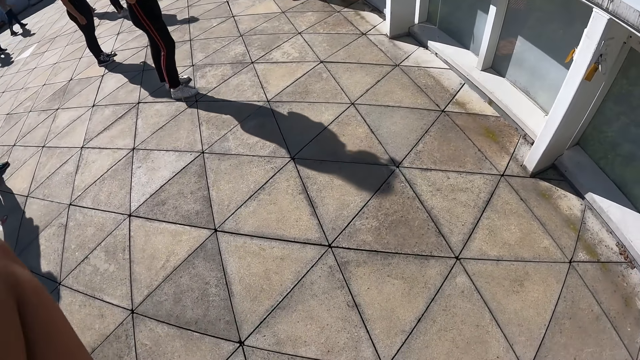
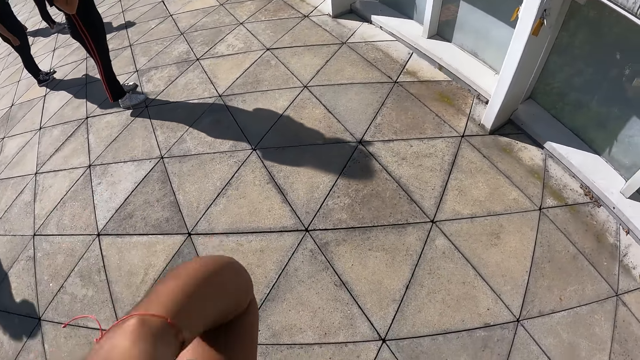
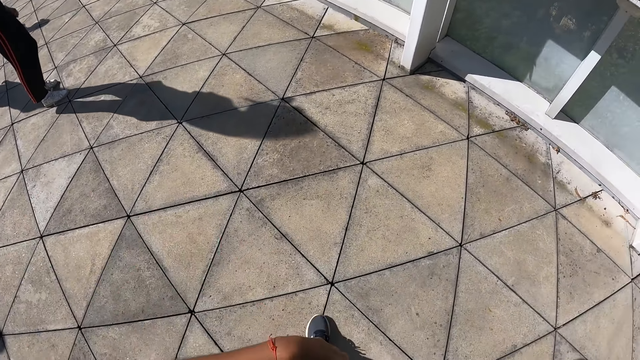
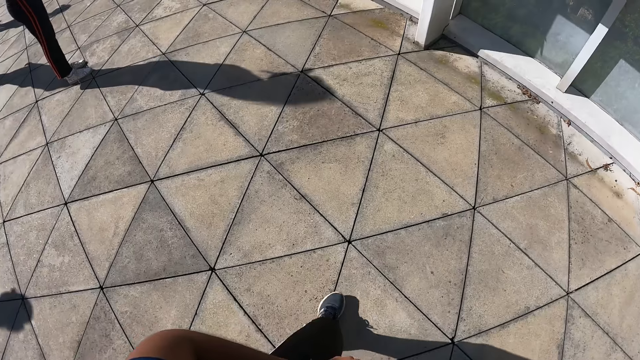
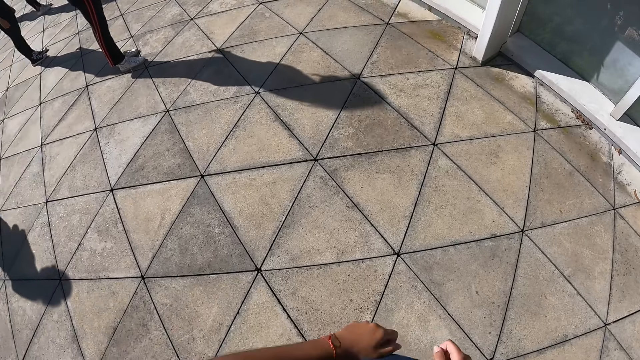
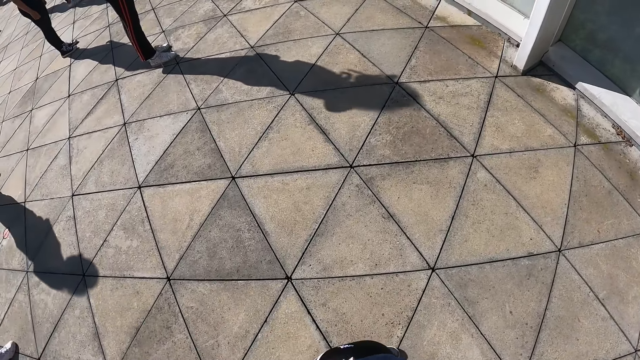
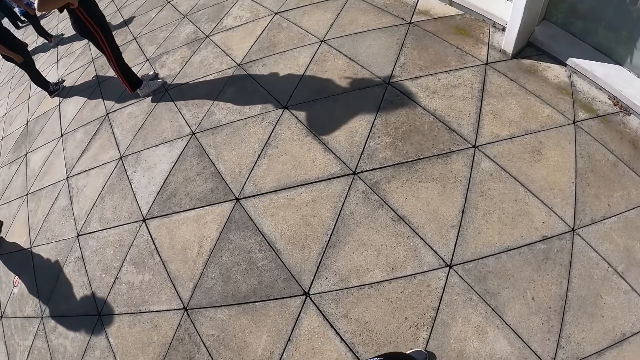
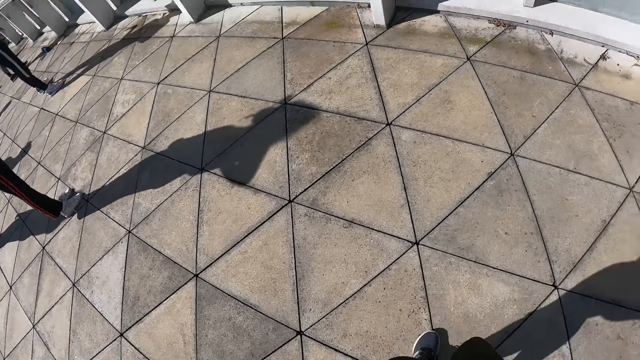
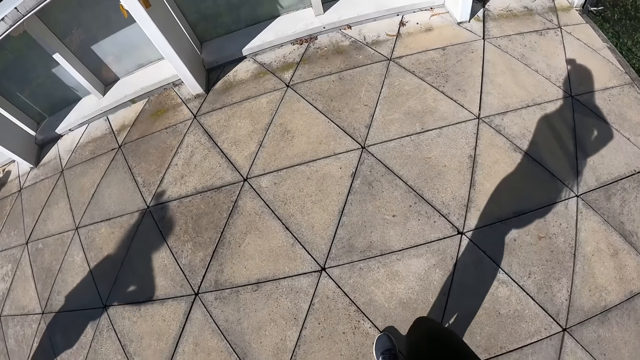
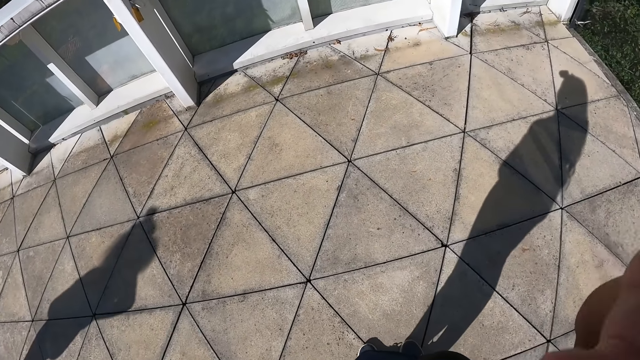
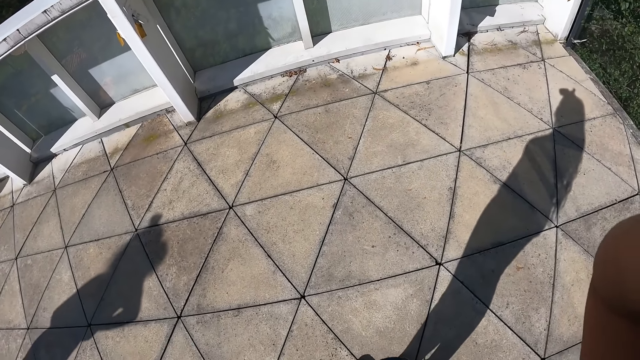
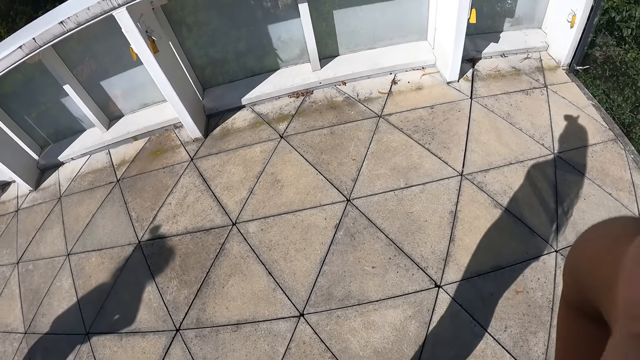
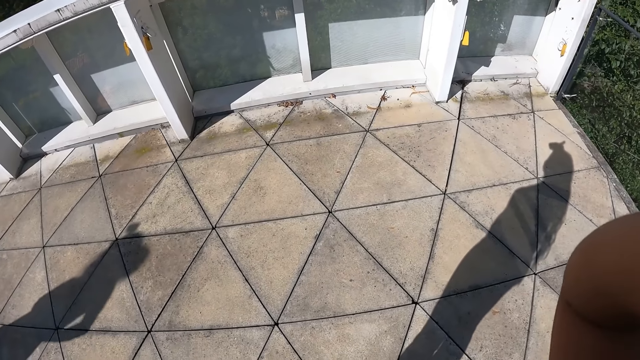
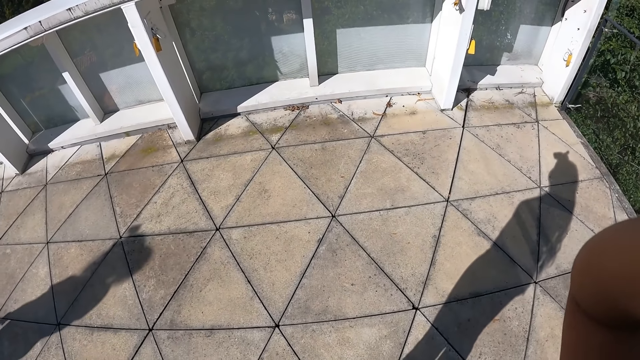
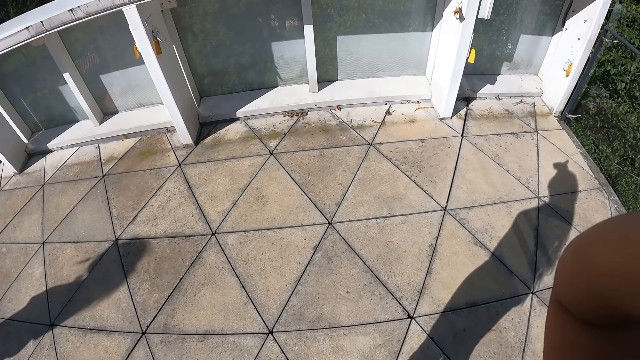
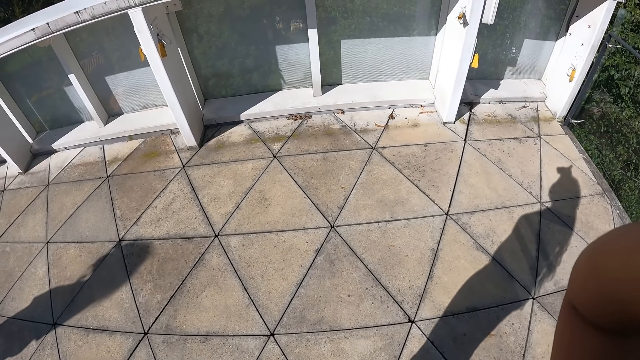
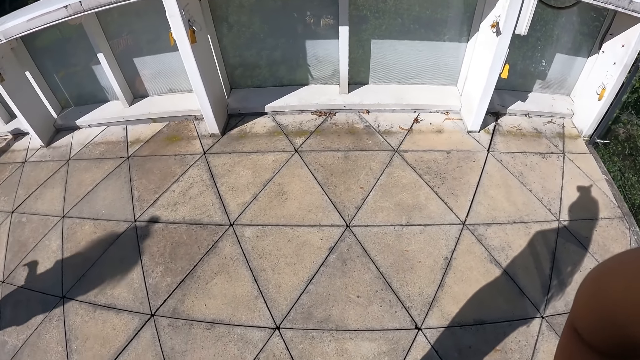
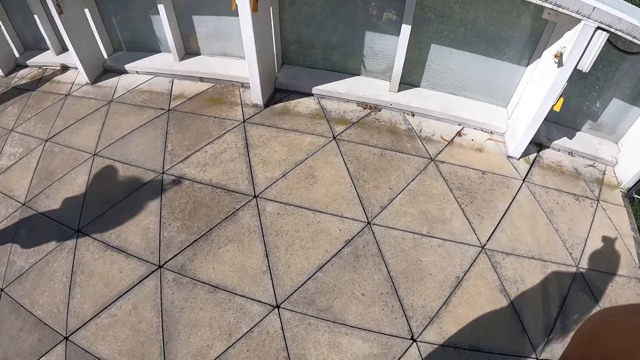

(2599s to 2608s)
The camera wearer raises both hands. She adjusts the t-shirt. She raises her right hand towards her head.

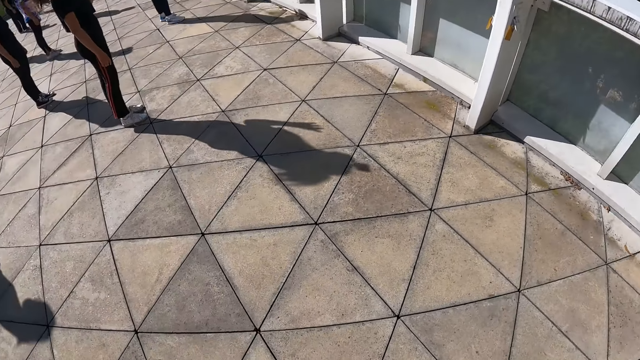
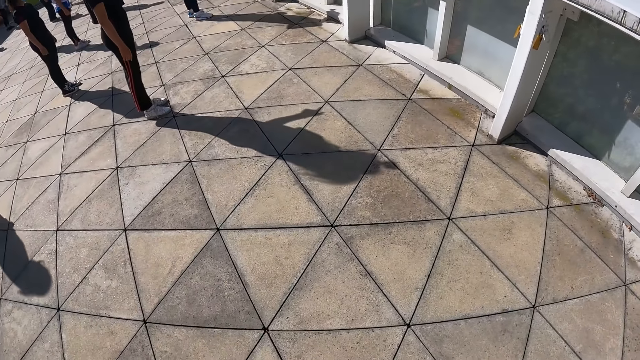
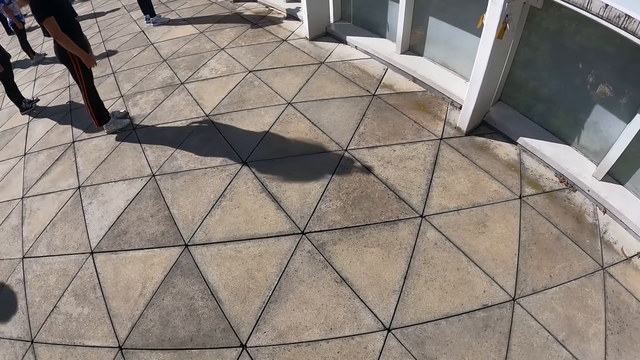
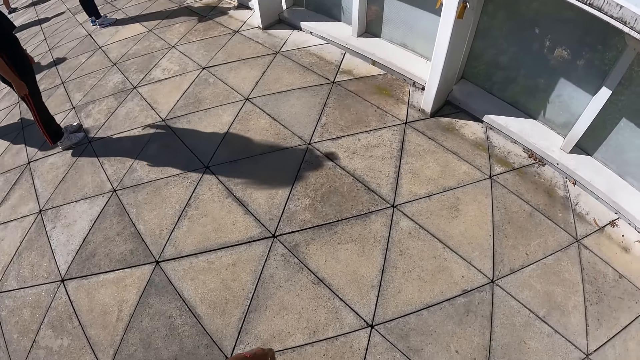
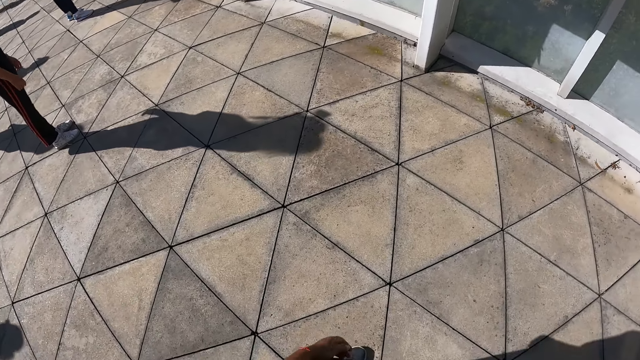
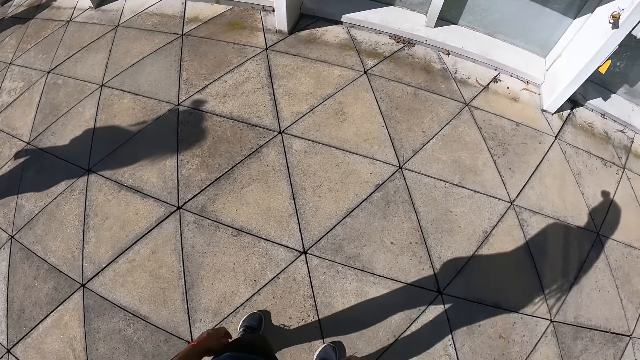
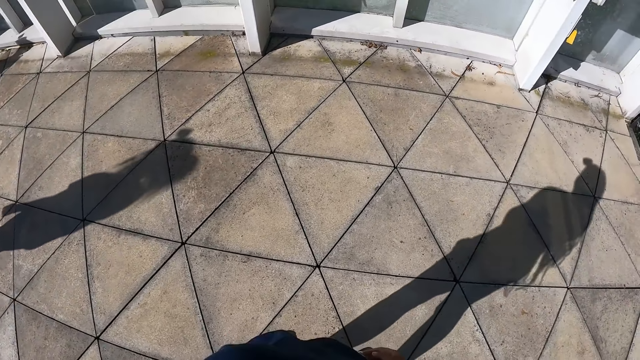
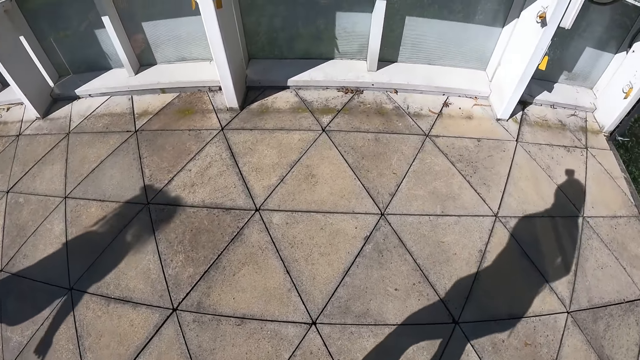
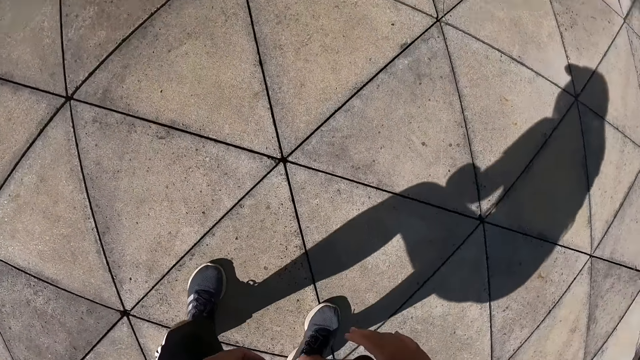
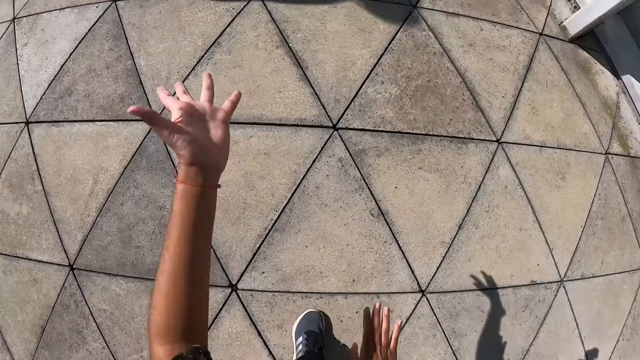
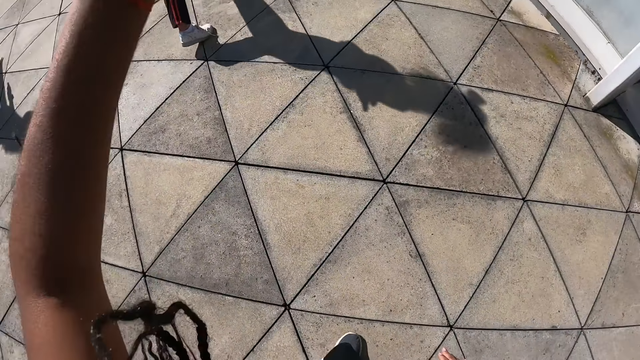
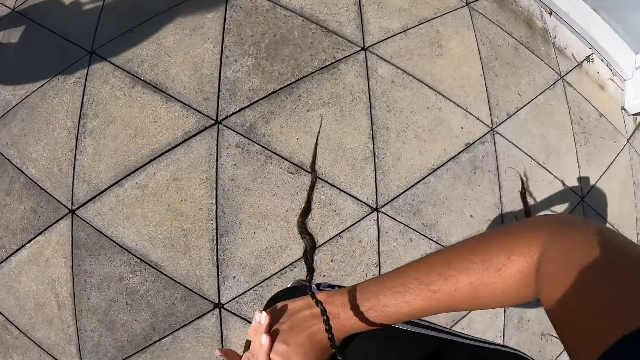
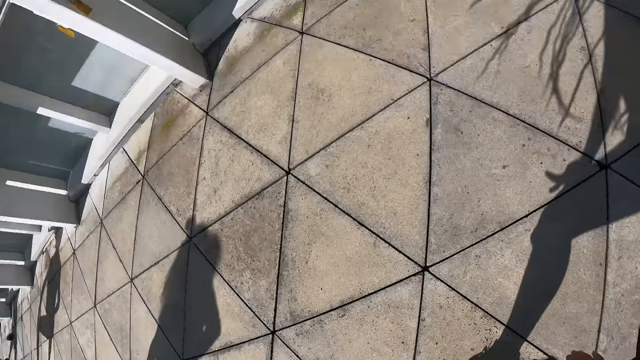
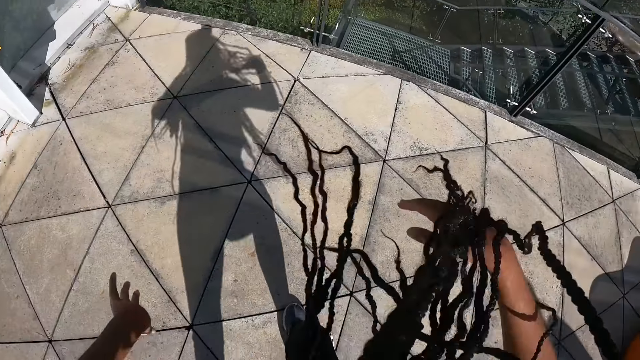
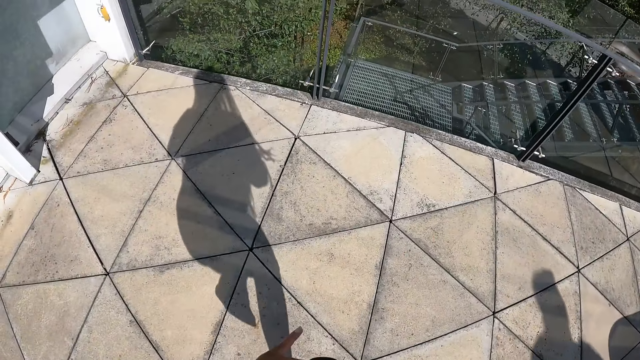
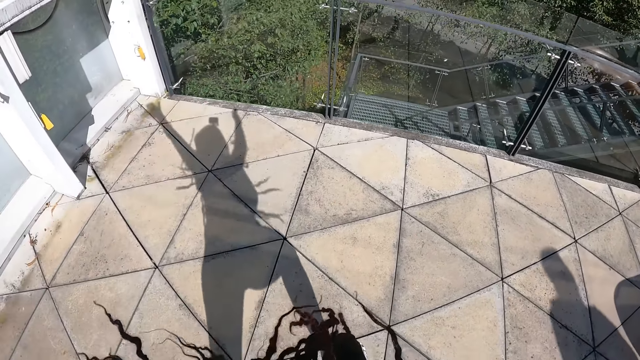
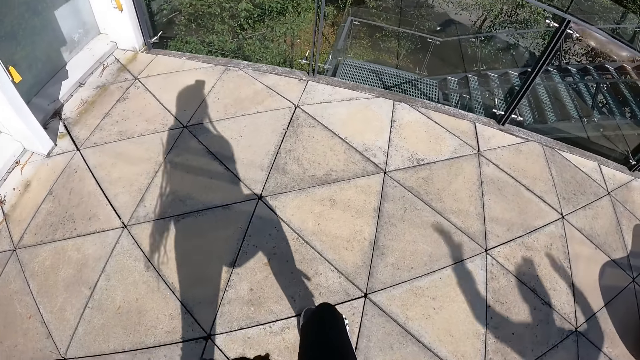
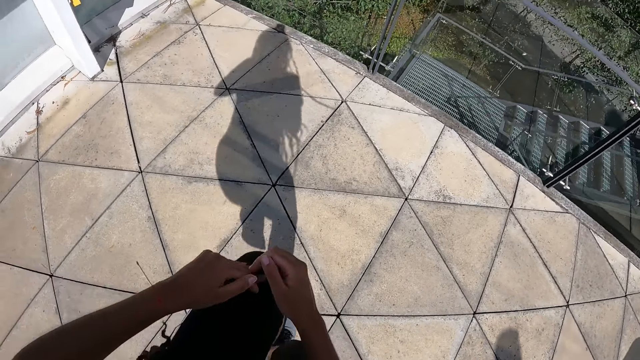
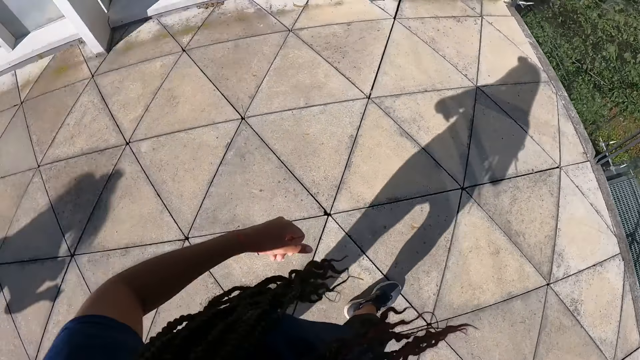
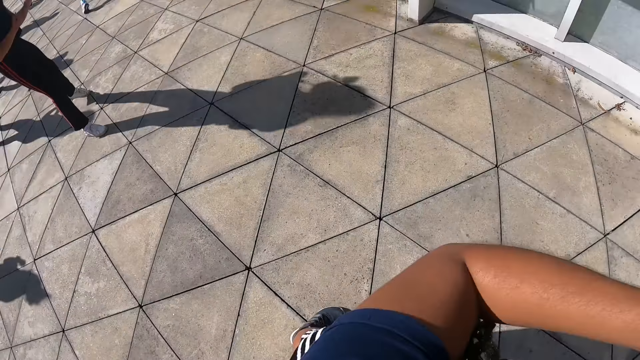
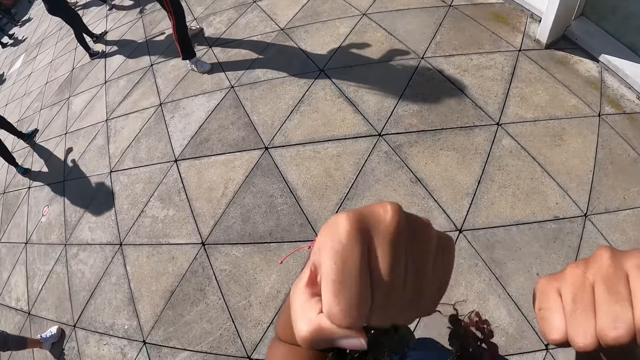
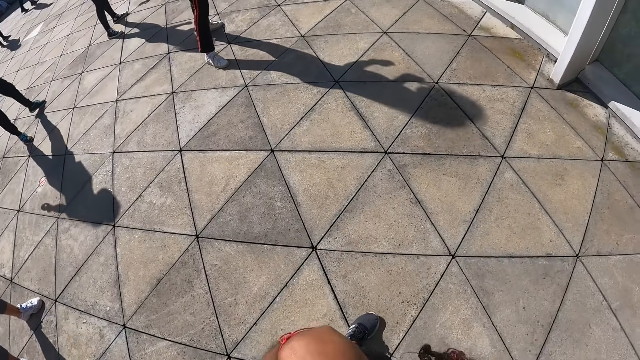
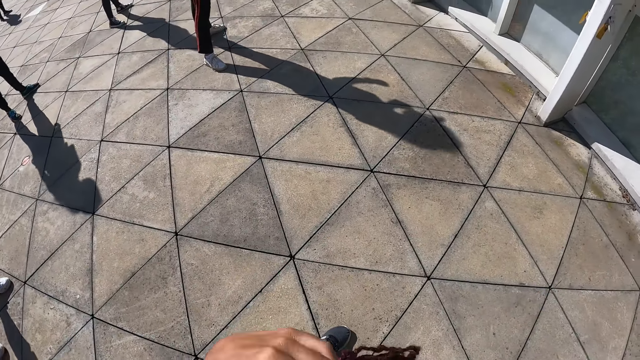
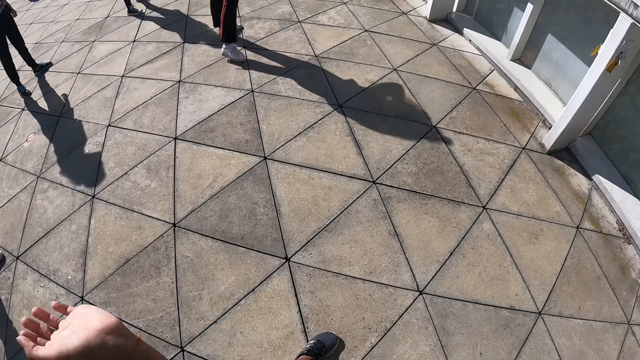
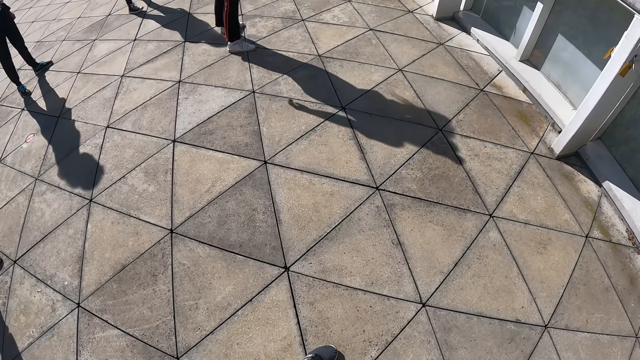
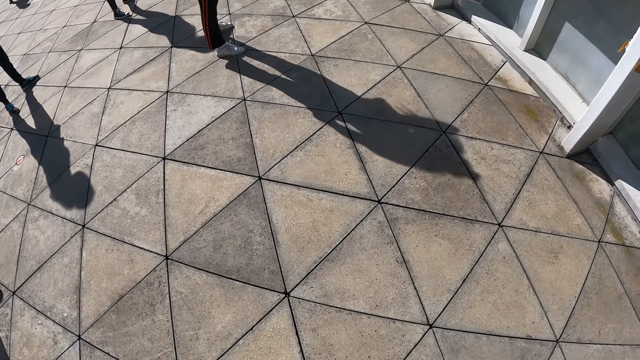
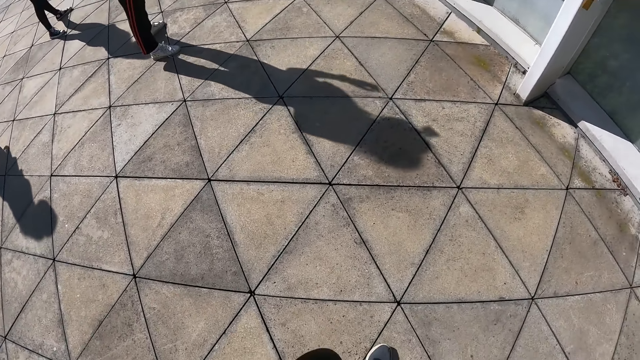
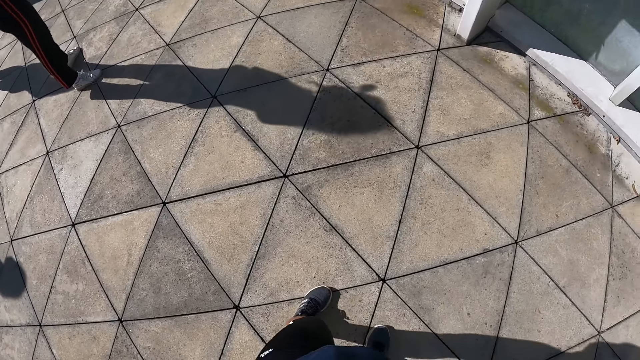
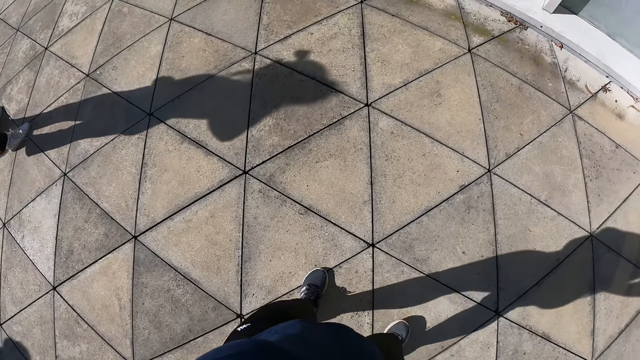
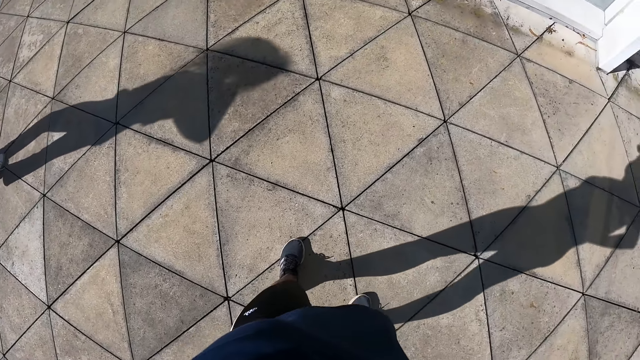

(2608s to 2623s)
The camera wearer dances on the balcony.
